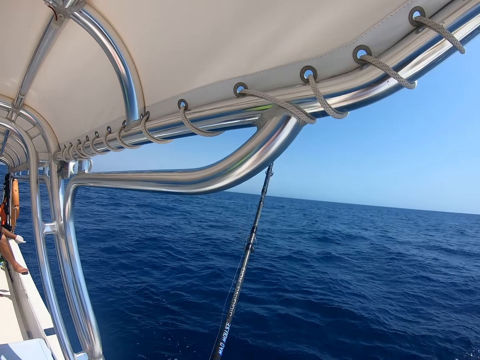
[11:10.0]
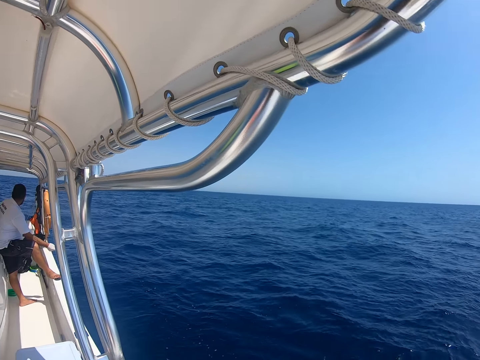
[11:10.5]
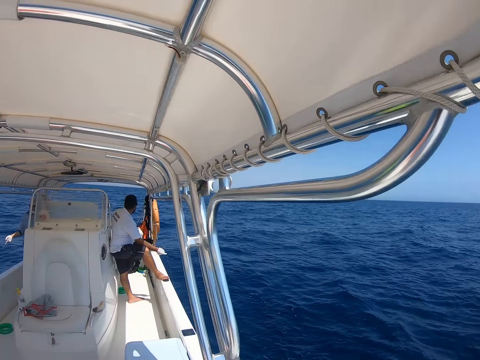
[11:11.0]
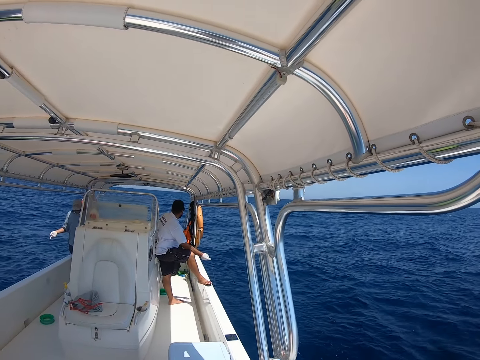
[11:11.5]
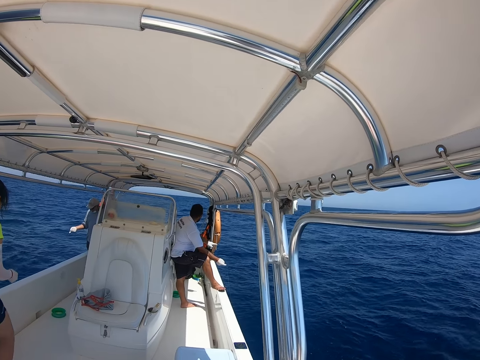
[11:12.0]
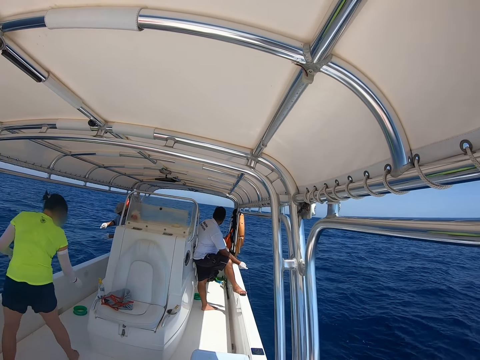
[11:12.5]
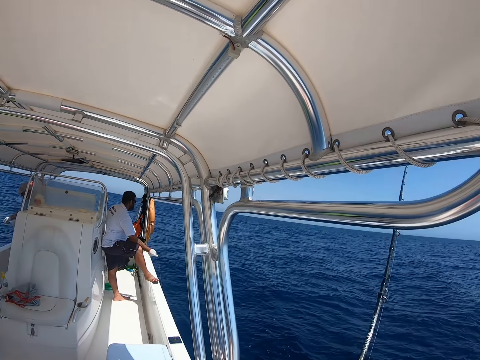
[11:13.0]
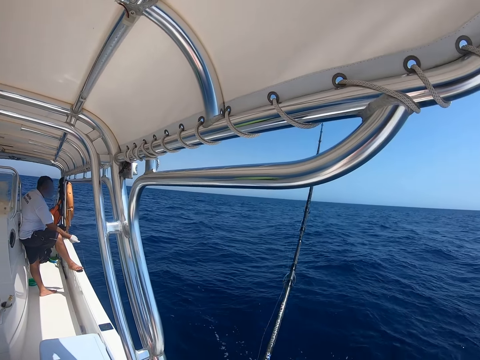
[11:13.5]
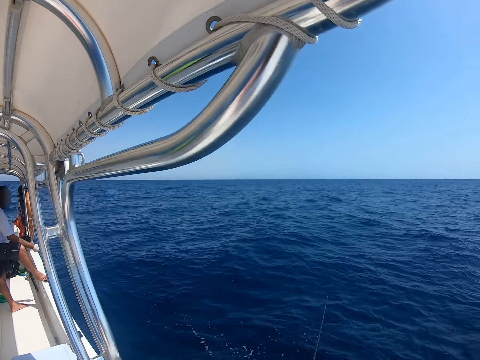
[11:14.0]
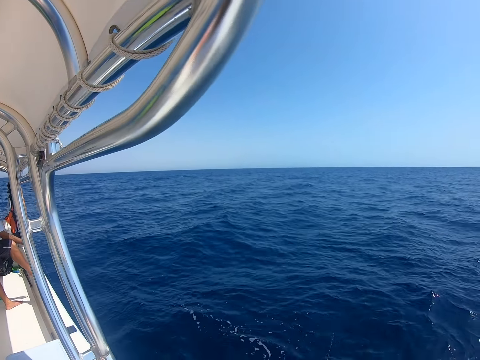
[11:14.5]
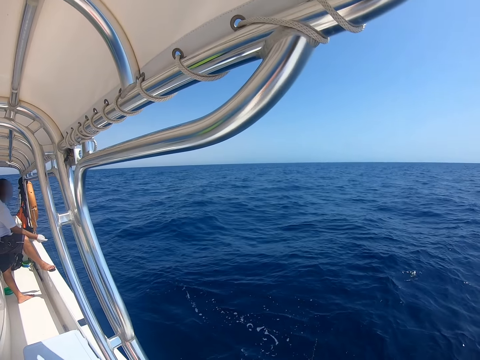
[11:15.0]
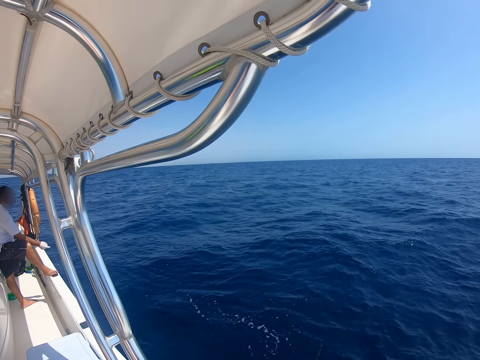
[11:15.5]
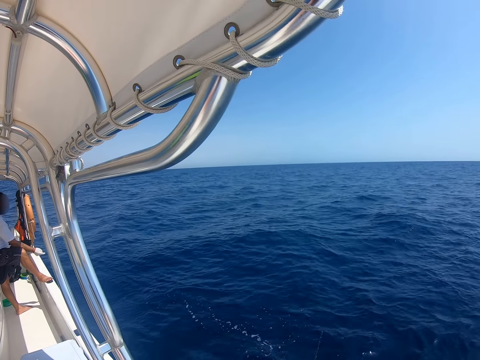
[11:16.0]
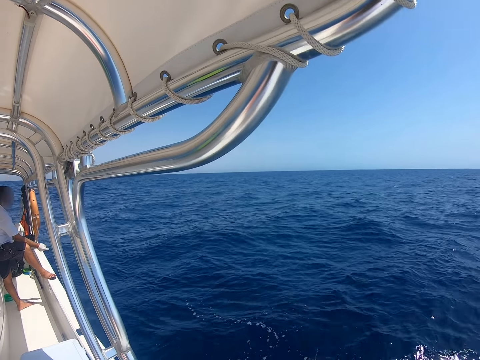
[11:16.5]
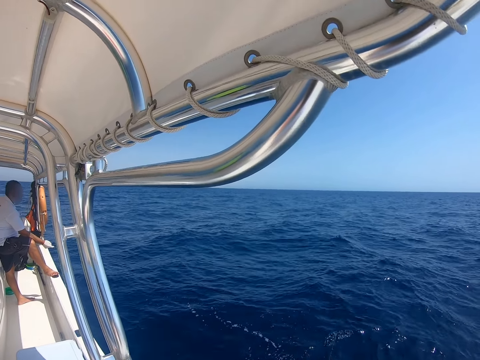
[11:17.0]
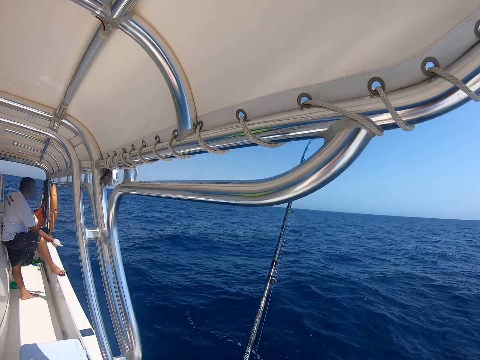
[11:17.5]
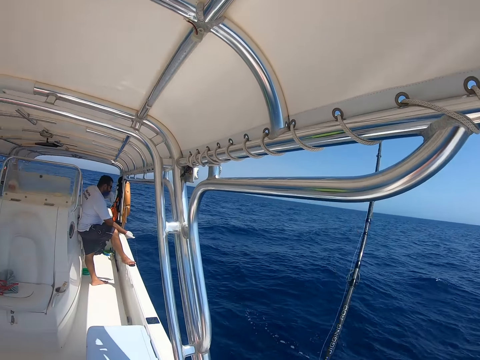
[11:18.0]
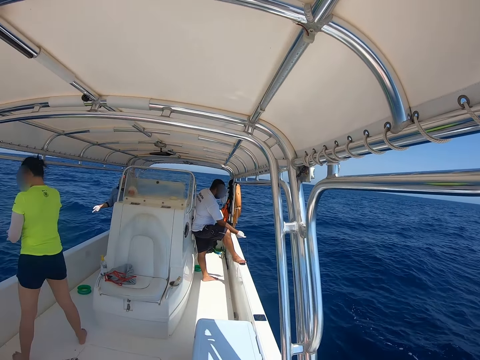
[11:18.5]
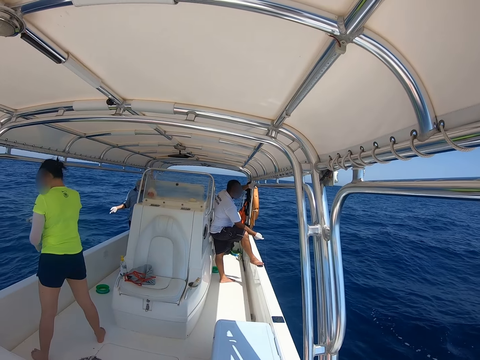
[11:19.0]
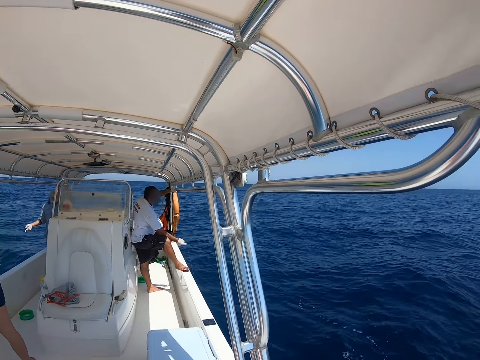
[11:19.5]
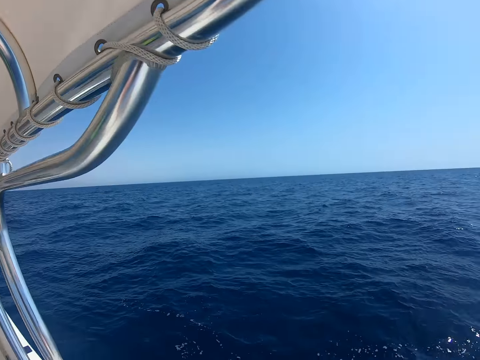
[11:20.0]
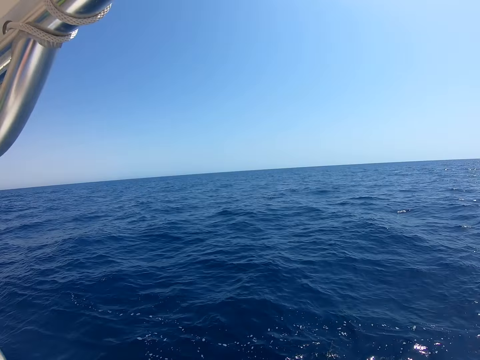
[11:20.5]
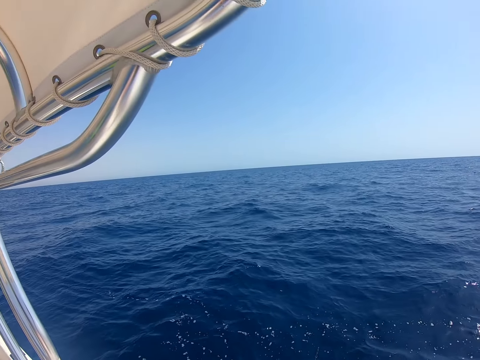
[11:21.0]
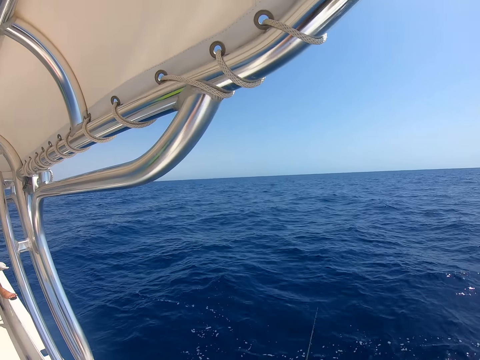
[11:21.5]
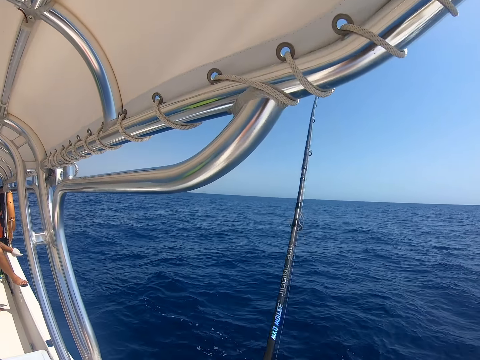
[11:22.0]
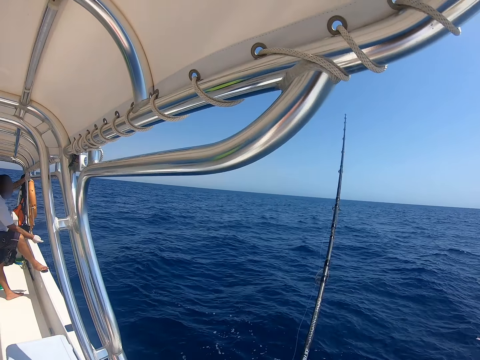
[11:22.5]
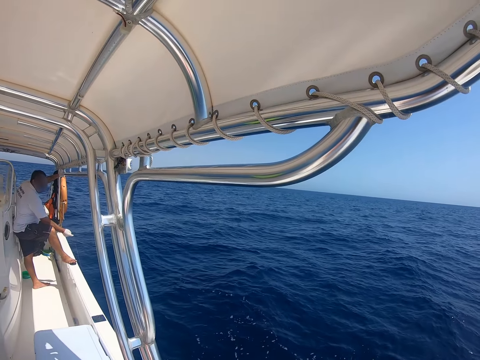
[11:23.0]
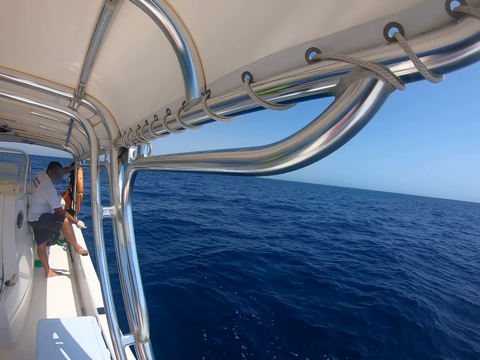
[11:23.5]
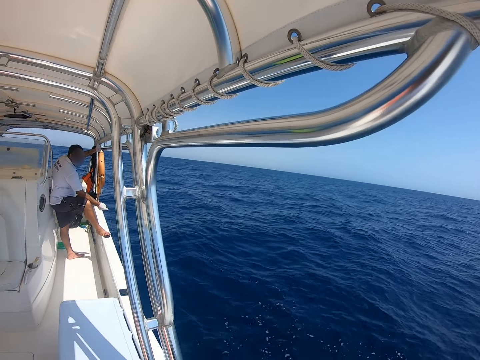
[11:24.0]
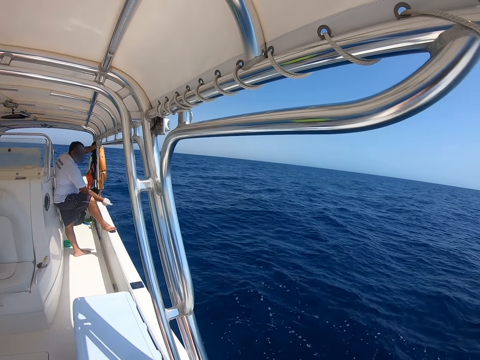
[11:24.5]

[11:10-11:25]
A man pulls the string.

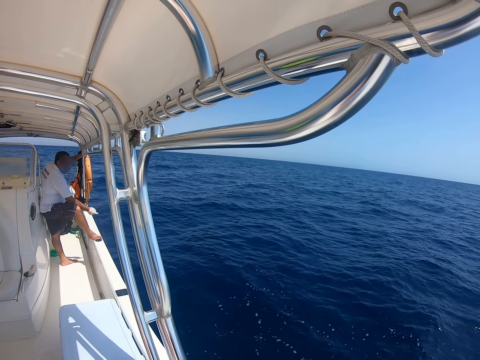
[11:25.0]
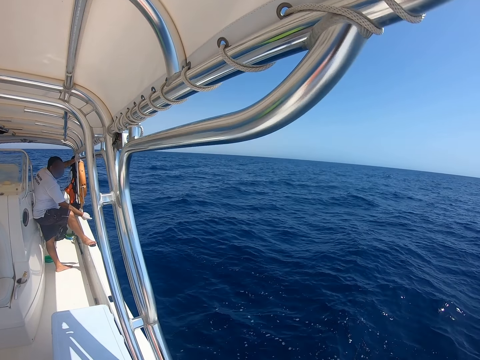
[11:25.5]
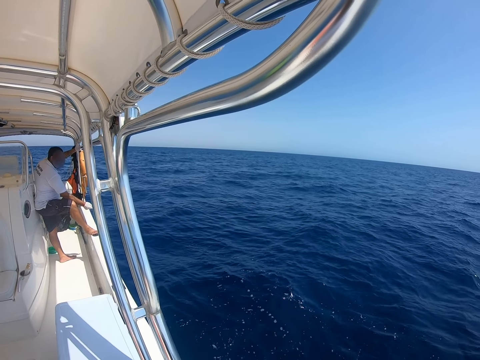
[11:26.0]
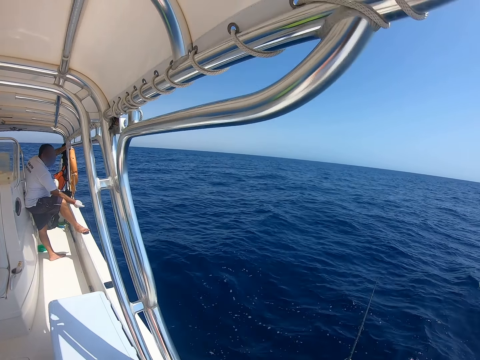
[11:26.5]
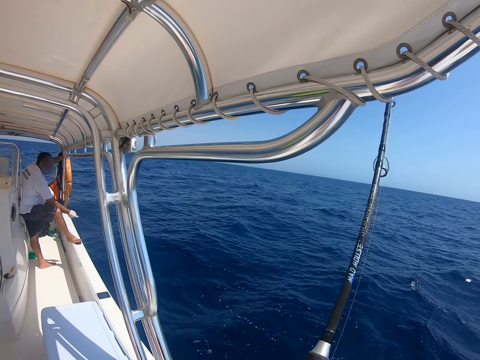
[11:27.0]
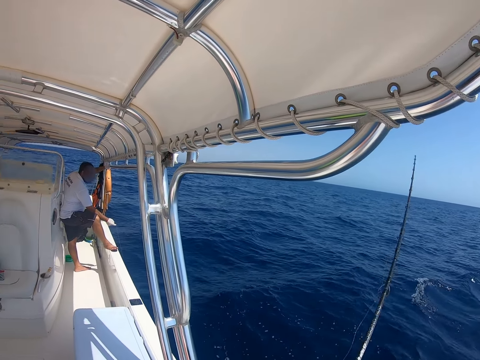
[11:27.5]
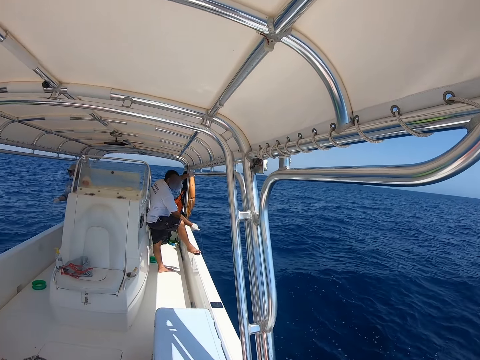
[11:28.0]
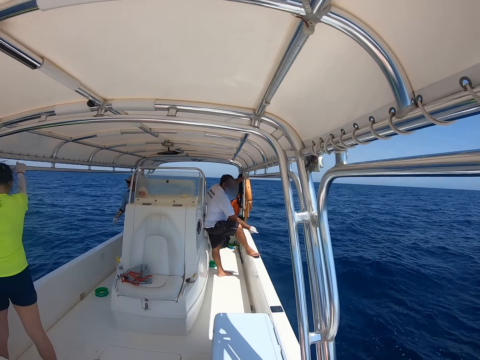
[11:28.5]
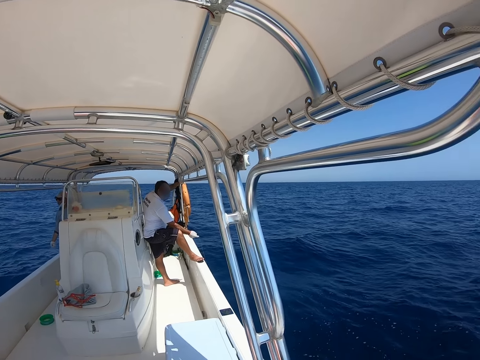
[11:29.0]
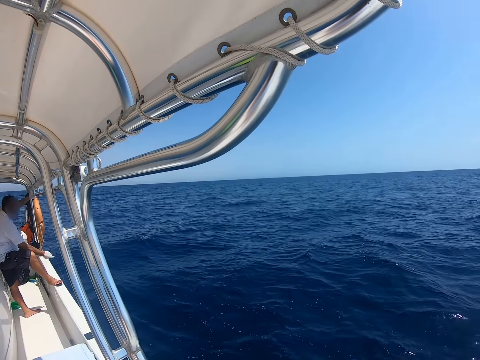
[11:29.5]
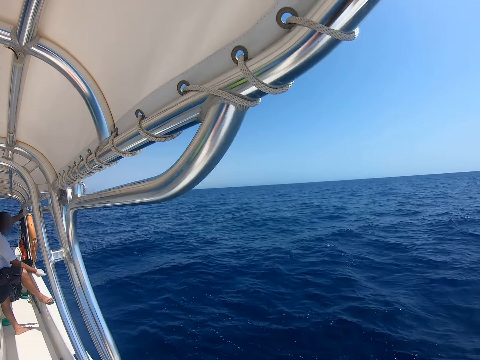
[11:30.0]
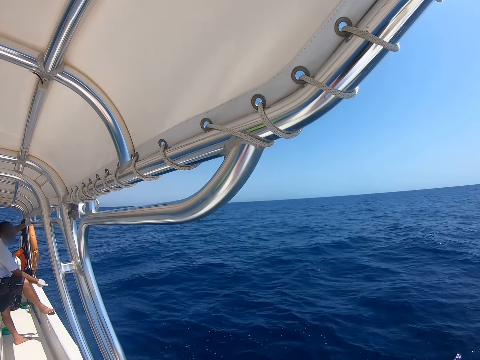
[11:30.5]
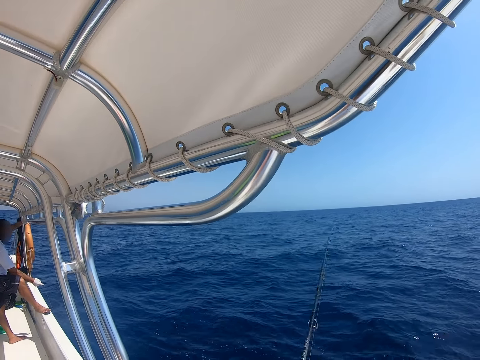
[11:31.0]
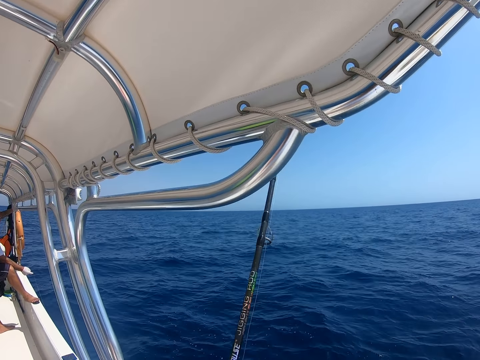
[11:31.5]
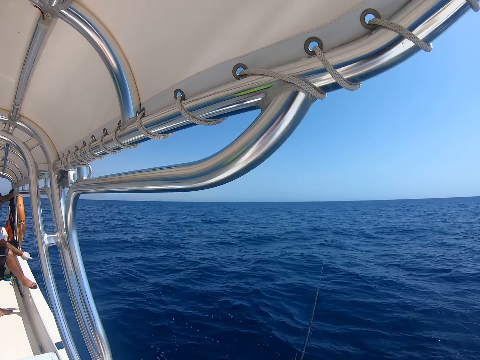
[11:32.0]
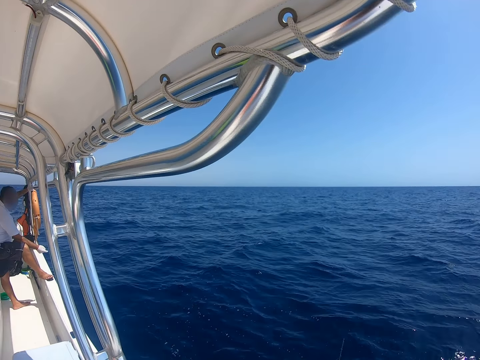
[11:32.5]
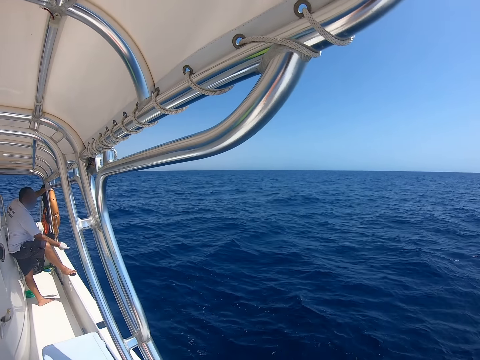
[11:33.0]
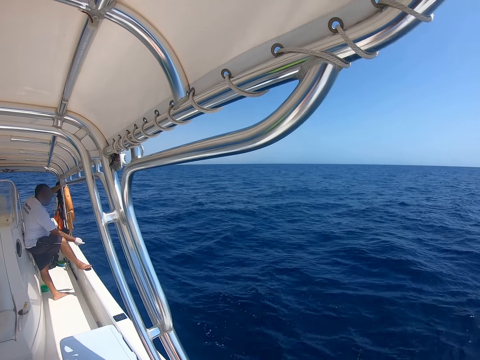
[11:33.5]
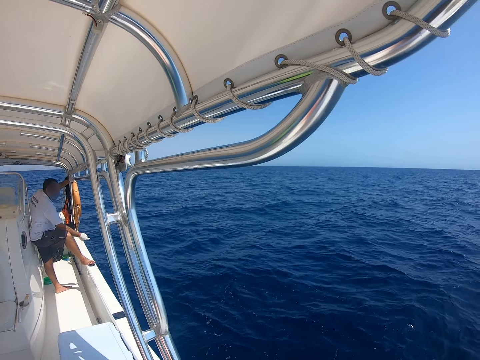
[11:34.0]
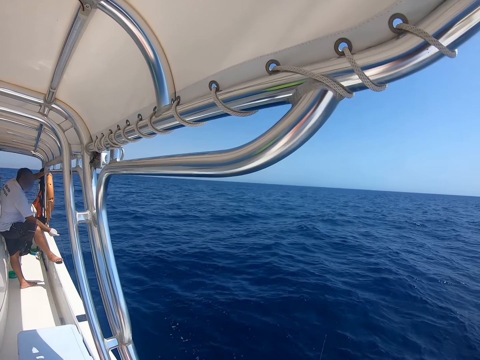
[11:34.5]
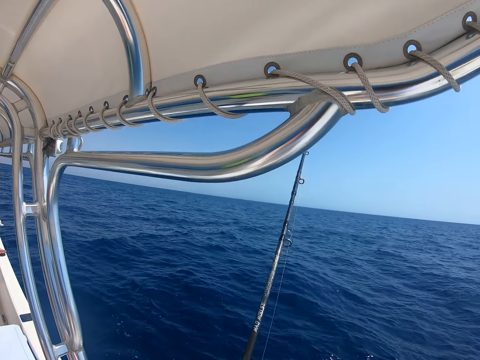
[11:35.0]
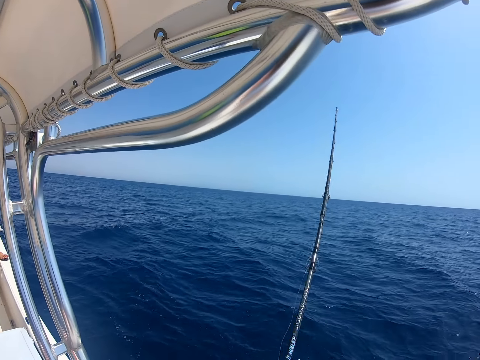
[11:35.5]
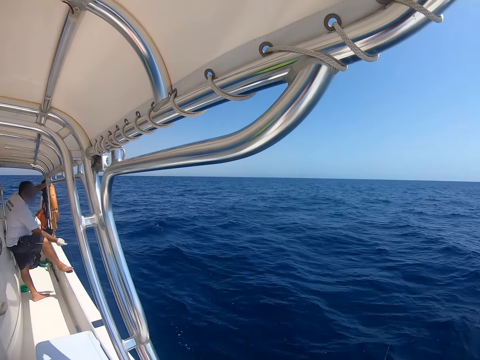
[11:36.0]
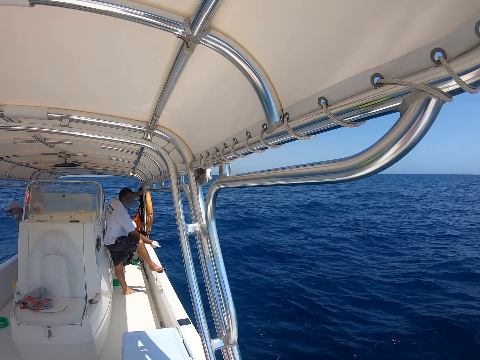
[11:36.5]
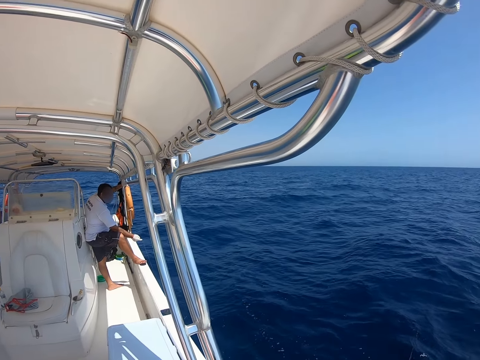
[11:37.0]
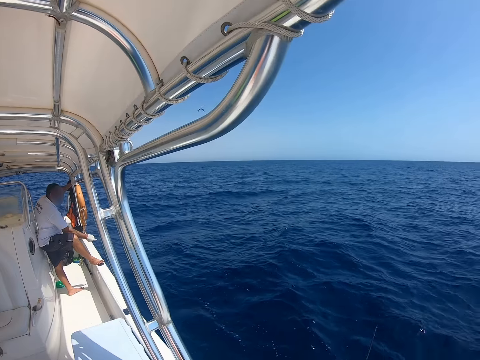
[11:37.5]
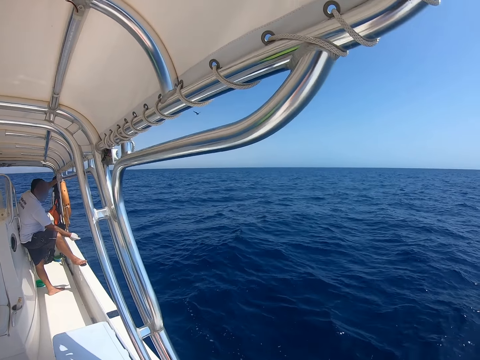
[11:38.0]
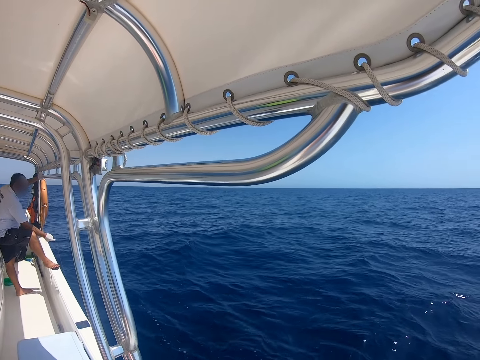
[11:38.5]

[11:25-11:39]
A person looks at the ocean.
